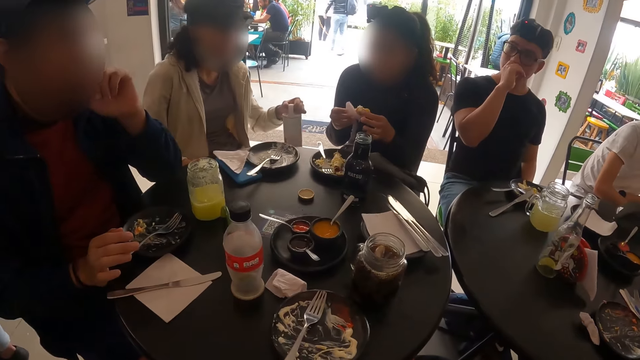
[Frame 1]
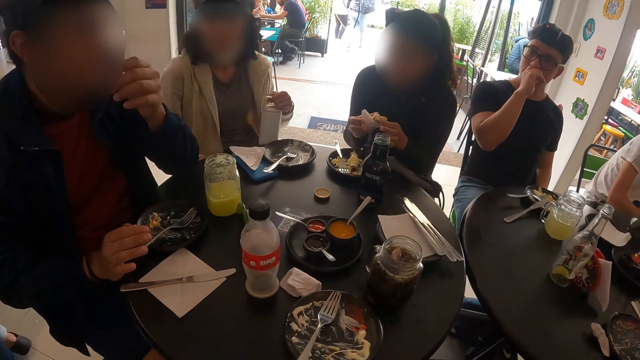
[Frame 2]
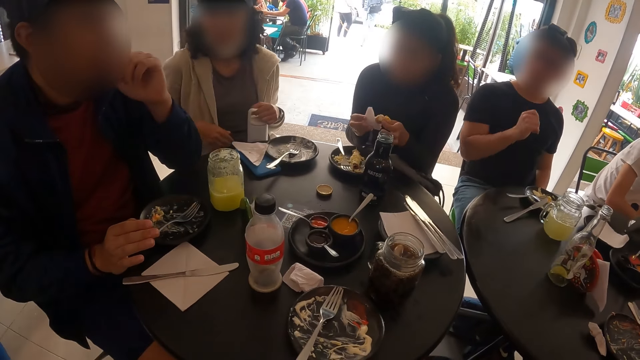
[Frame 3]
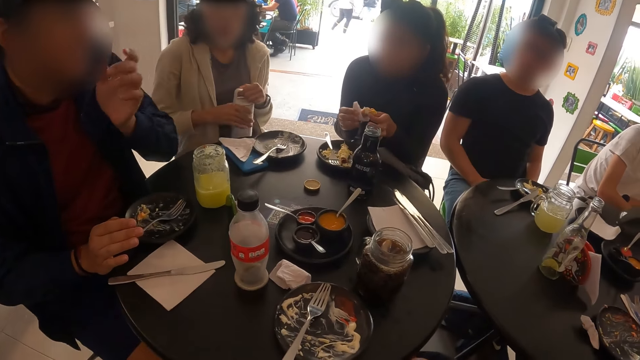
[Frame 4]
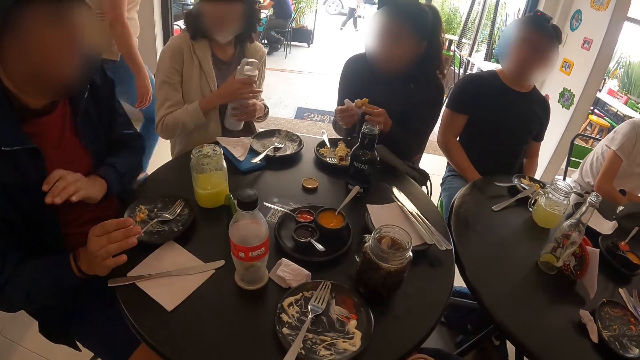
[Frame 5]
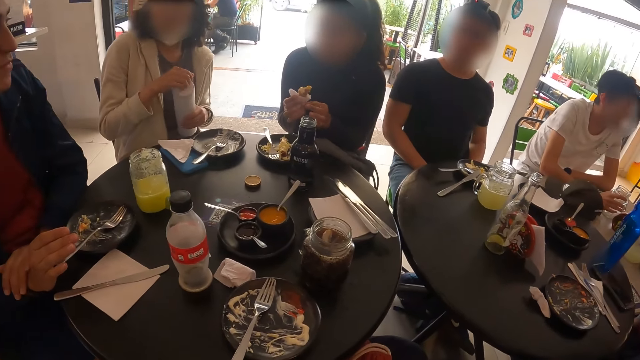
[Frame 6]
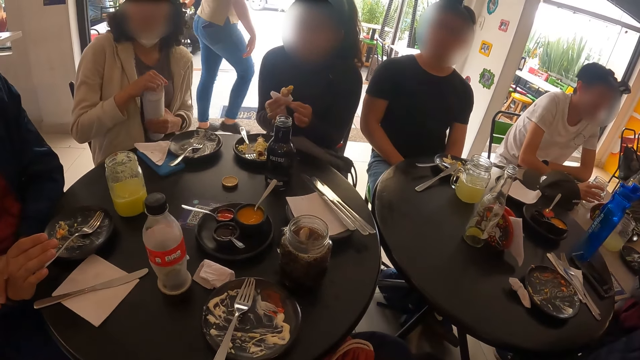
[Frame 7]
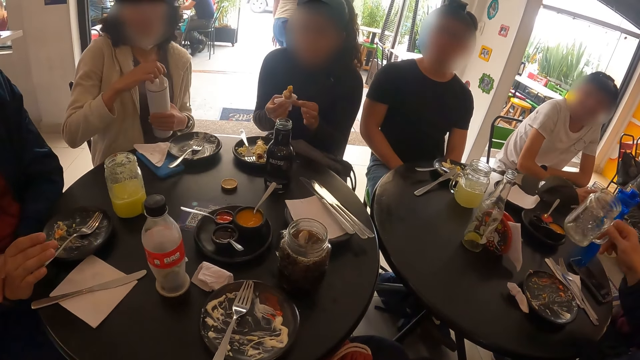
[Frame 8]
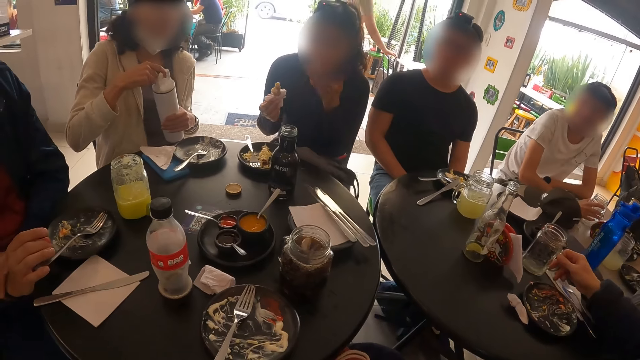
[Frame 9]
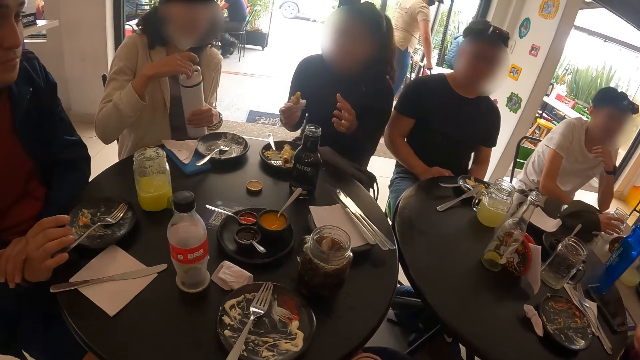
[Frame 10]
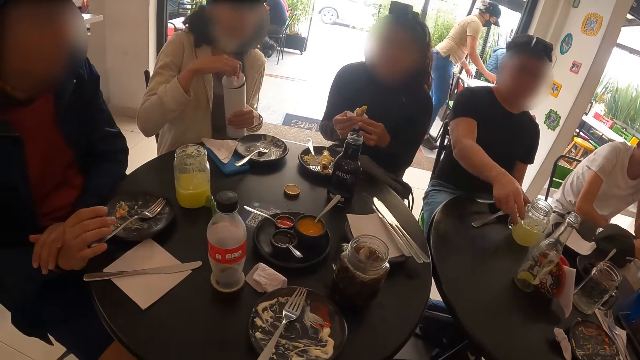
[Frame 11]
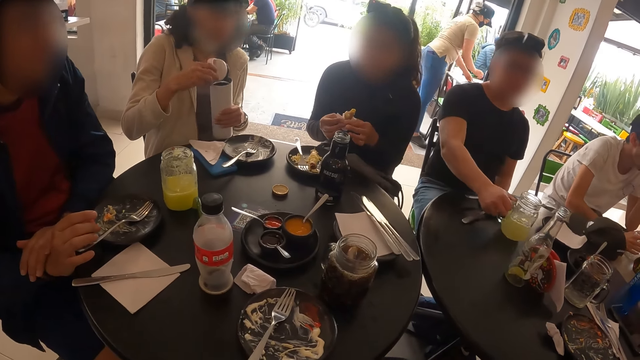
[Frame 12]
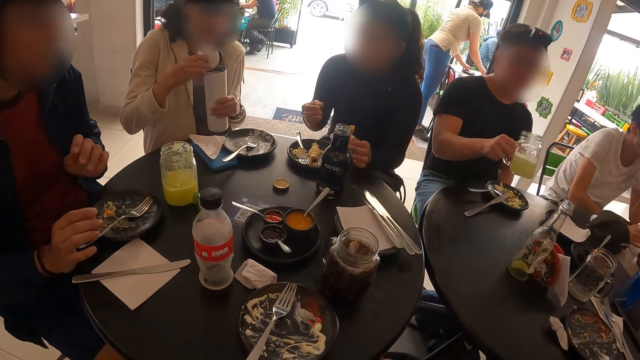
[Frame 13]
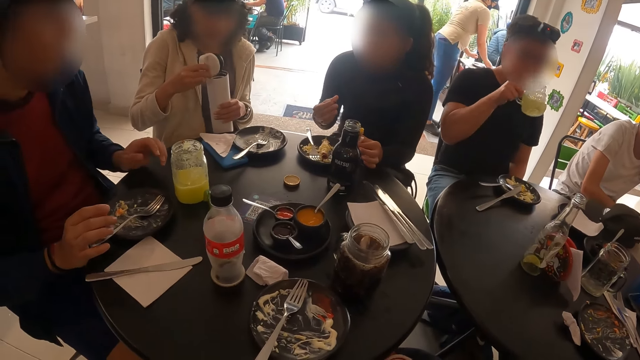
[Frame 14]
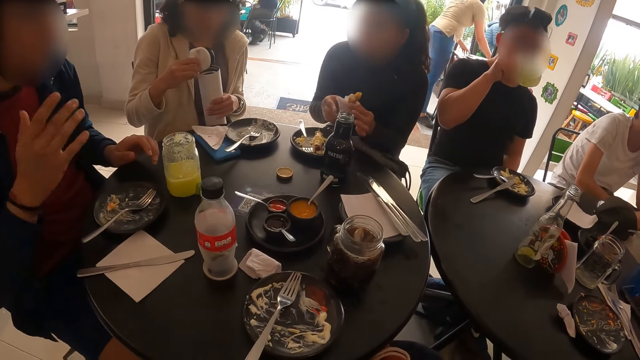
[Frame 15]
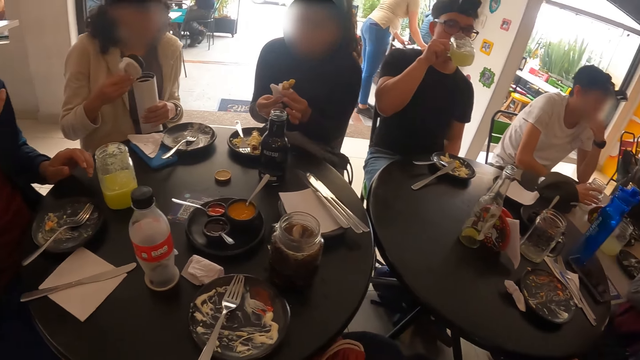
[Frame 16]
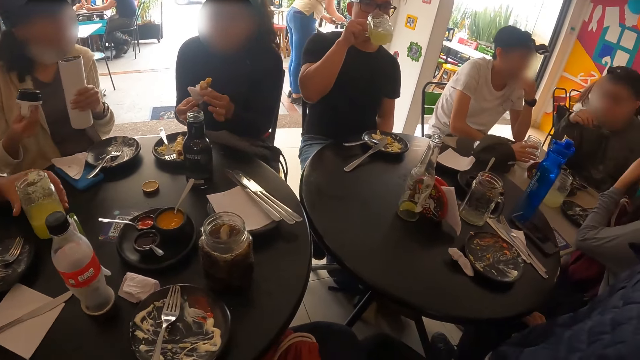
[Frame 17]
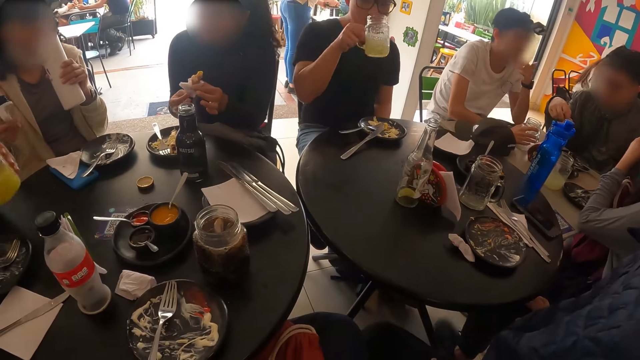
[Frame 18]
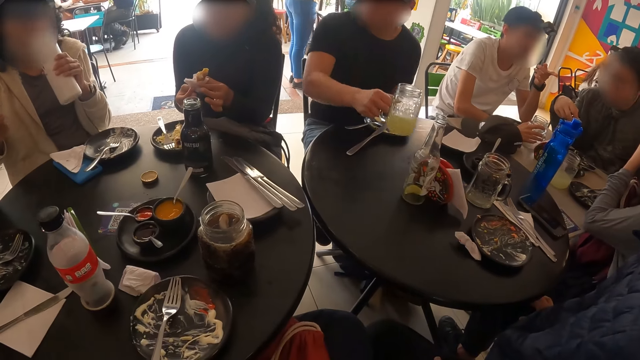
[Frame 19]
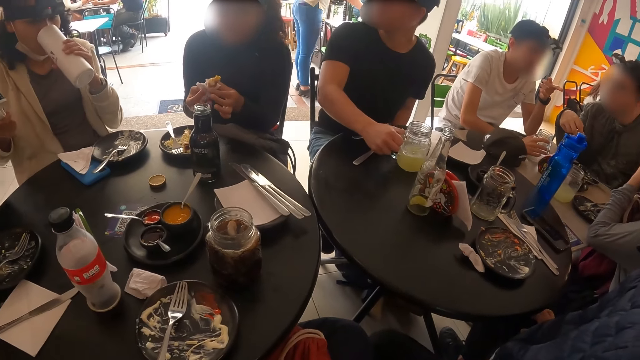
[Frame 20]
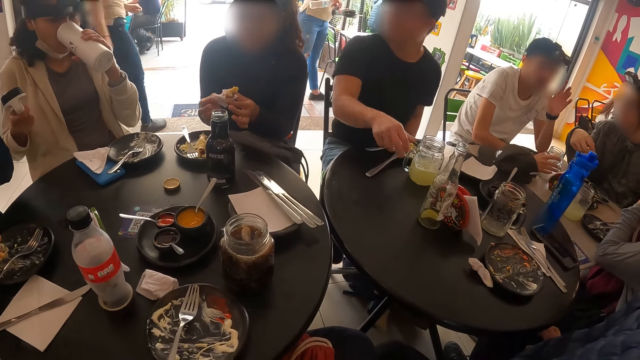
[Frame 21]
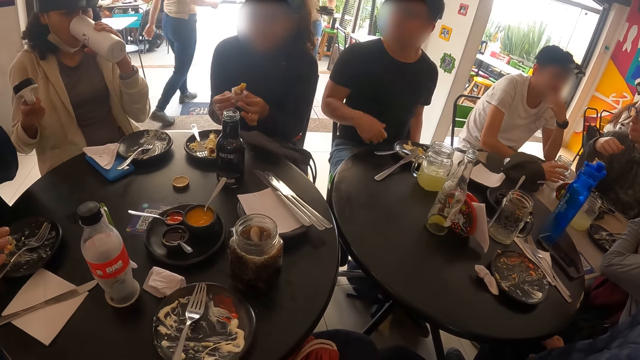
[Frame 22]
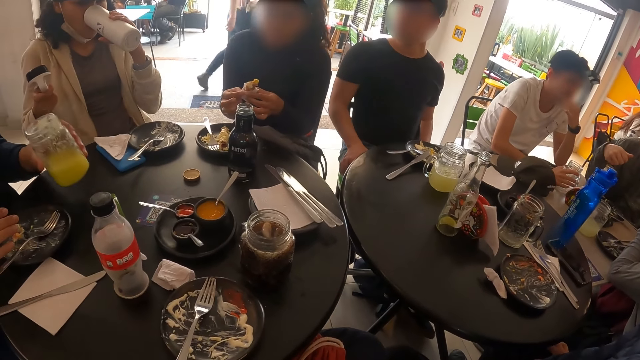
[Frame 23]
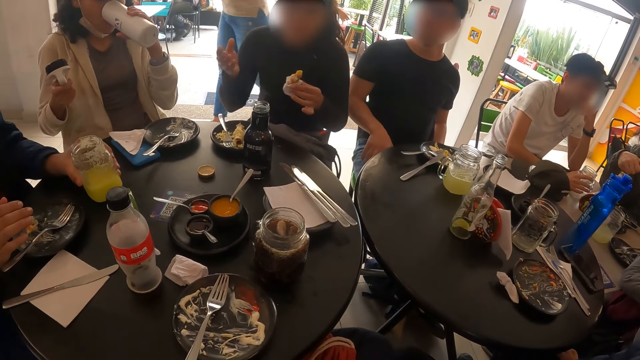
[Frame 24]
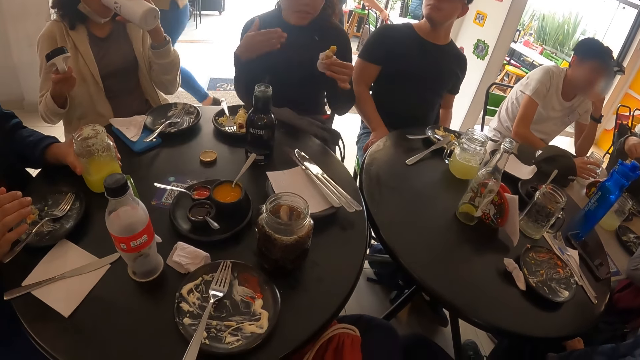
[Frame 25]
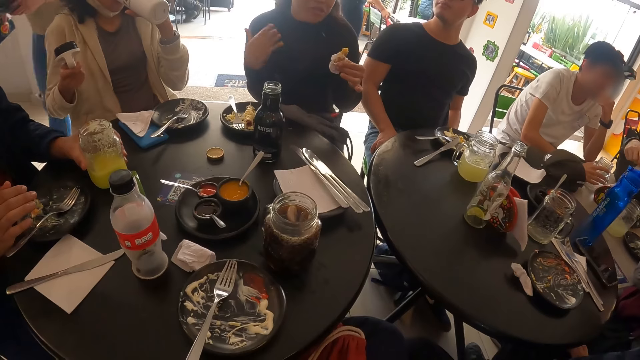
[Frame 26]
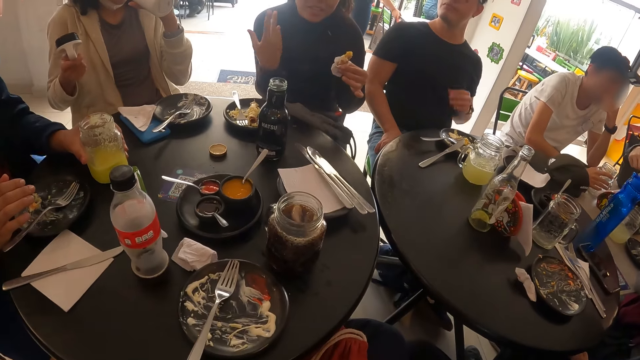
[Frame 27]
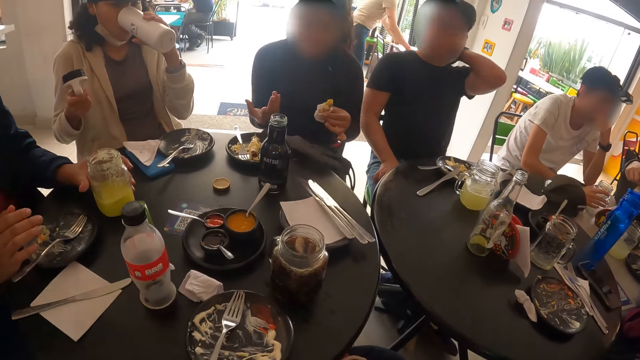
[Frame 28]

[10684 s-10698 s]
A woman passes a white thermo flask in her left hand to her right hand, passes the white thermo flask in her right hand to her left hand, and opens the white thermo flask in her left hand with her right hand. A man places the jar of lemonade in his right hand on the table. The camera wearer looks around. Another man picks the jar of lemonade from the table with his right hand and drinks from the jar of lemonade in his right hand. A third man picks the jar of lemonade from the table with his right hand. The woman drinks from the white thermo flask in her left hand. The second man places the jar of lemonade in his right hand on the table. The third man places the jar of lemonade in his right hand on the table.

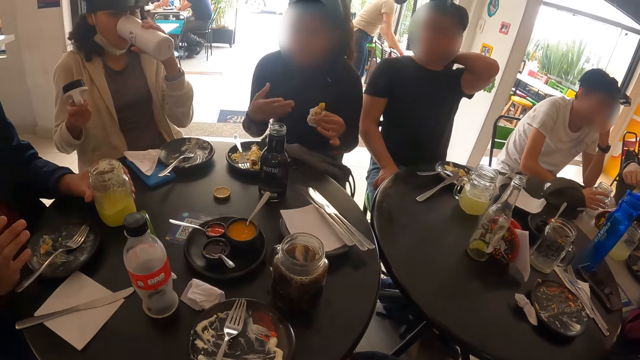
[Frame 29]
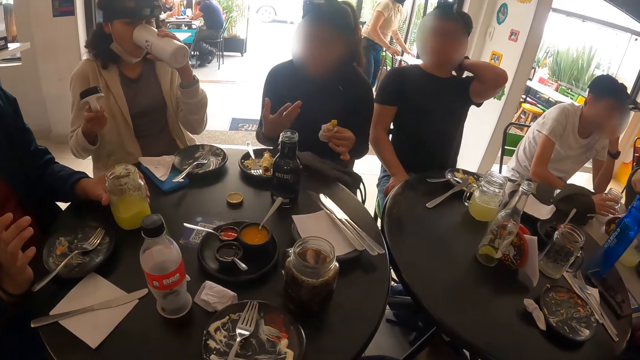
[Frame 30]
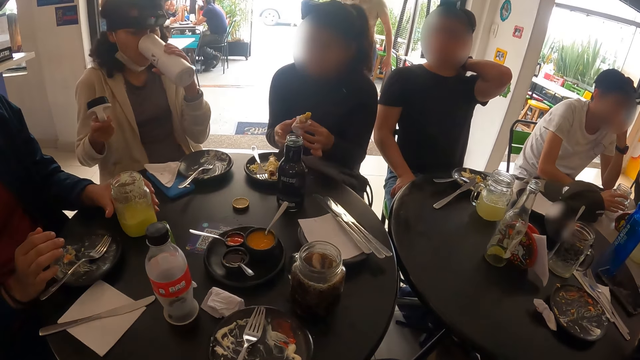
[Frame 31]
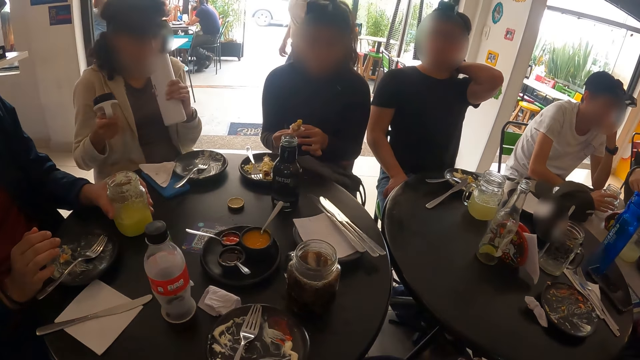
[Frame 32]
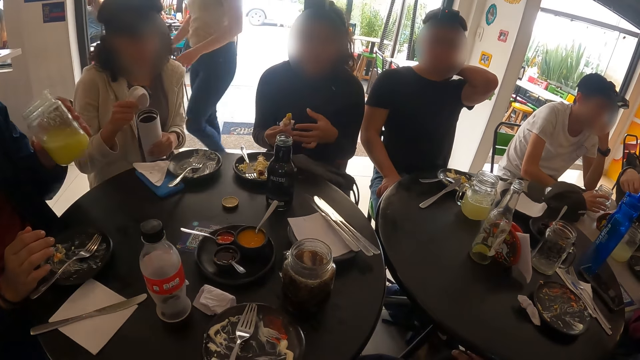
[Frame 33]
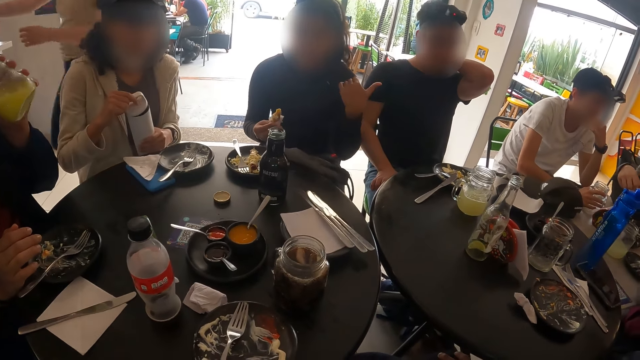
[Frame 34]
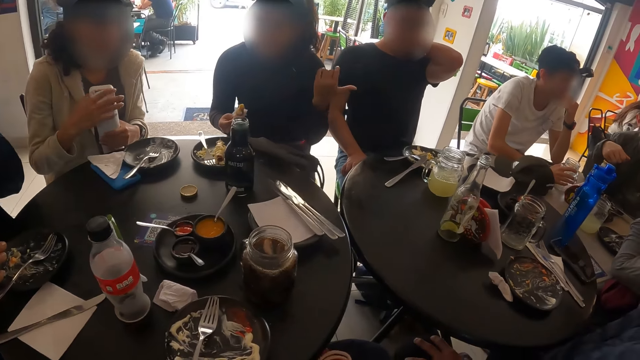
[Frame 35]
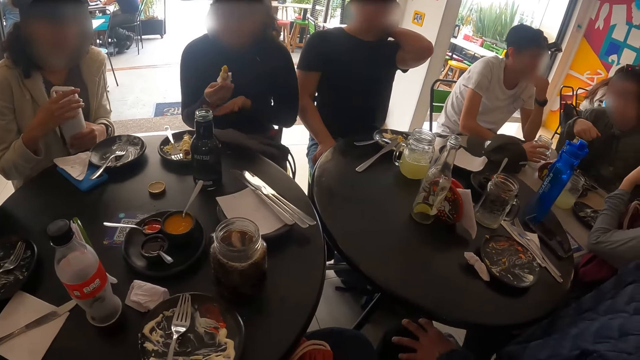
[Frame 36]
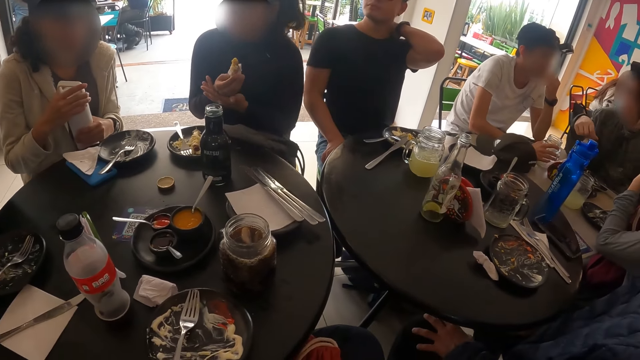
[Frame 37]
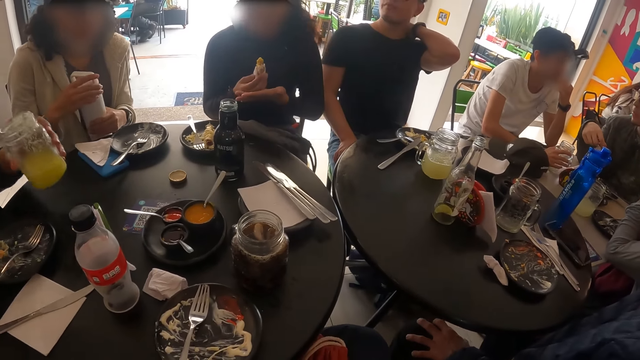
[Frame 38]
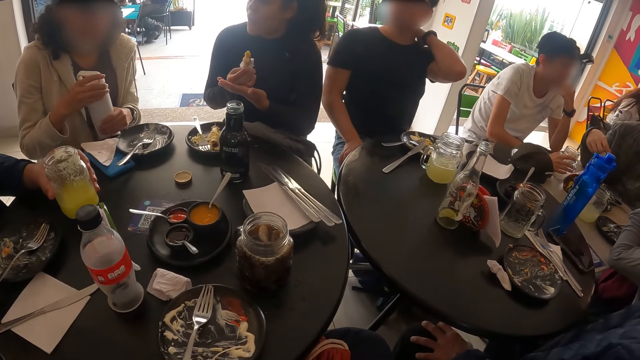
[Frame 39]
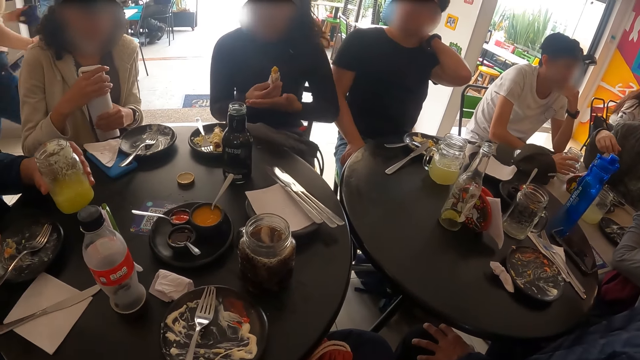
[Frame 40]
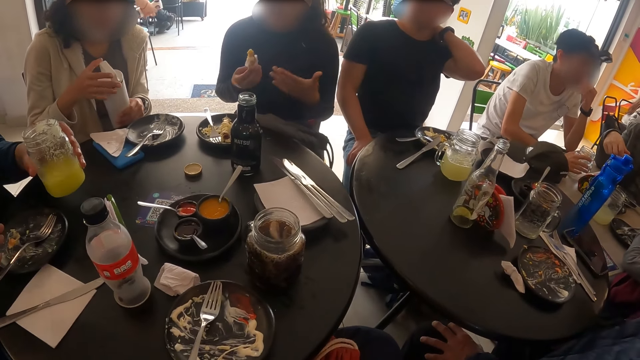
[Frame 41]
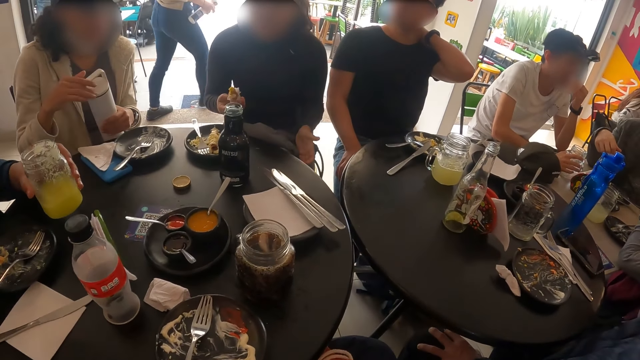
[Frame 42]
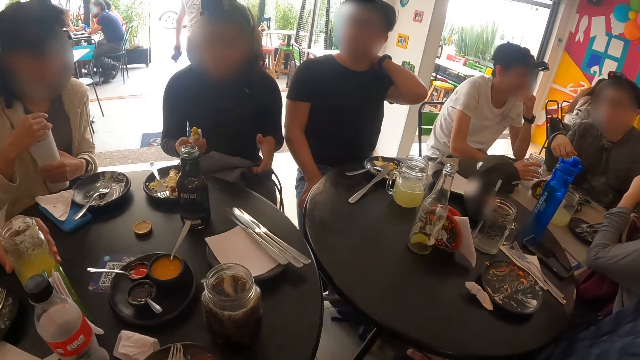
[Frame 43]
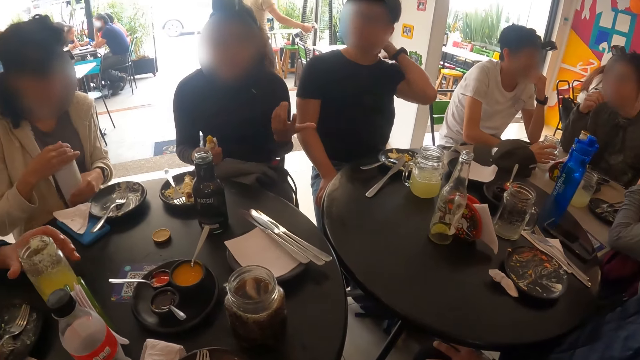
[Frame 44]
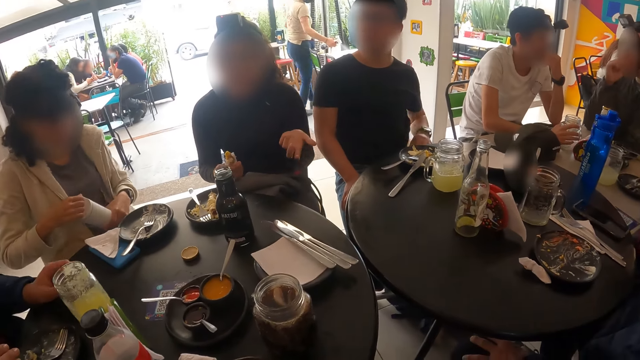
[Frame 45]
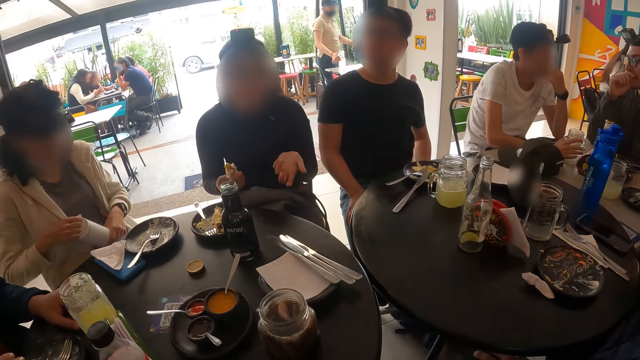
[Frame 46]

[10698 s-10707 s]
The man picks the jar of lemonade from the table with his right hand and drinks from the jar of lemonade in his right hand. The woman covers the thermo flask in her left hand with the cap in her right hand. The man places the jar of lemonade in his right hand on the table.
